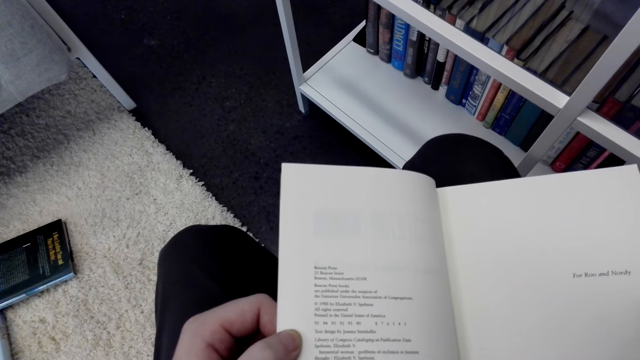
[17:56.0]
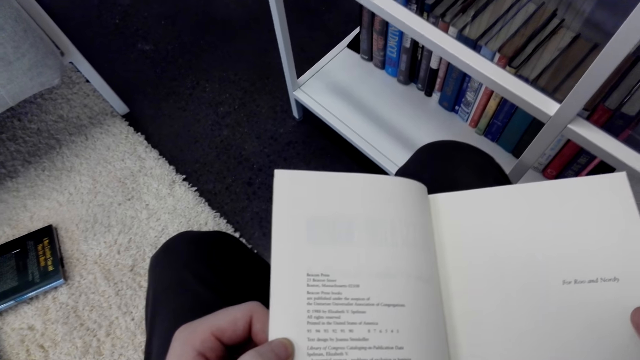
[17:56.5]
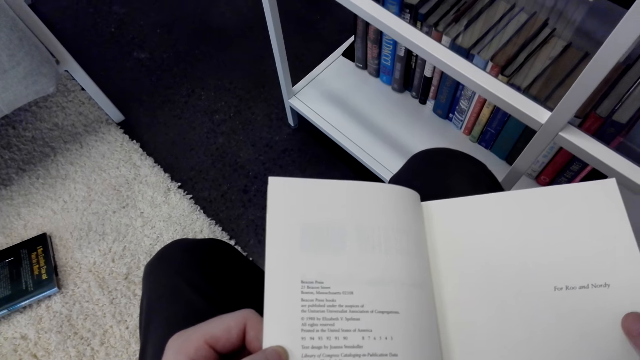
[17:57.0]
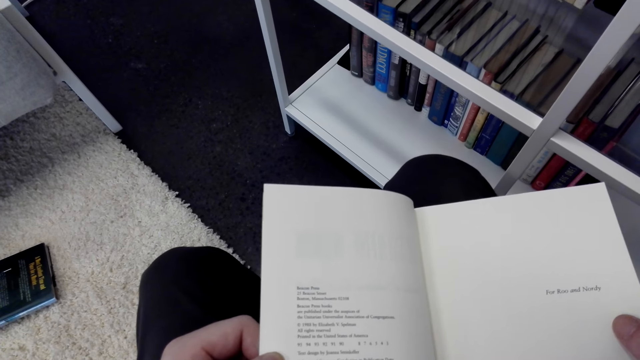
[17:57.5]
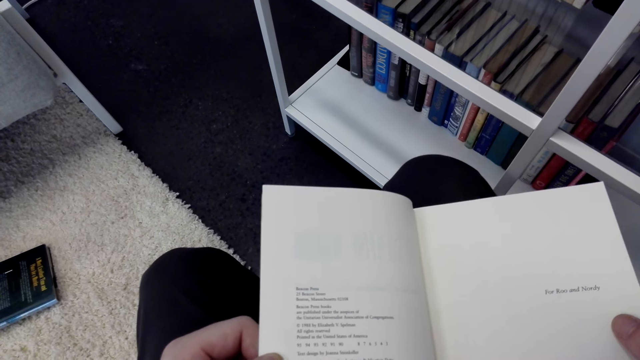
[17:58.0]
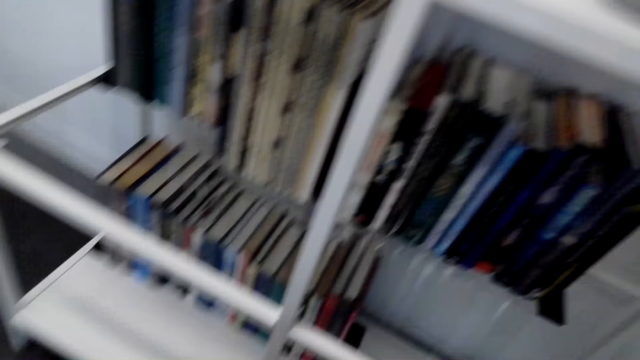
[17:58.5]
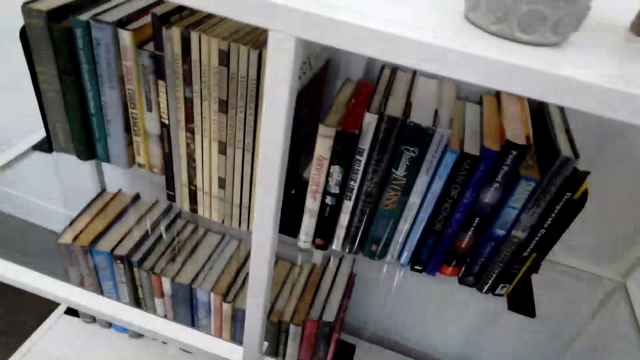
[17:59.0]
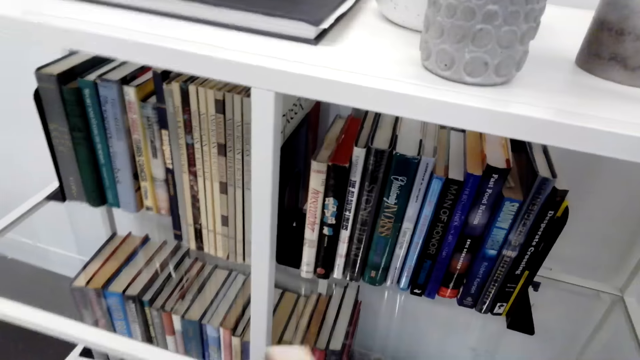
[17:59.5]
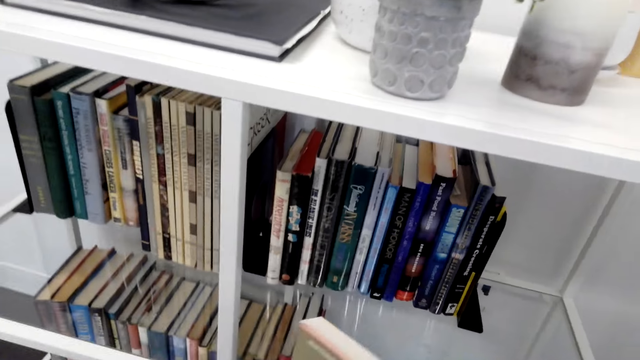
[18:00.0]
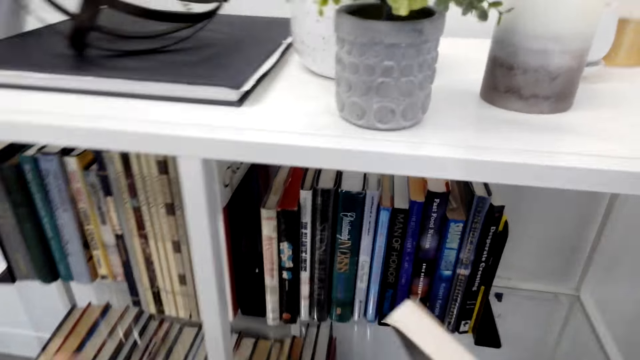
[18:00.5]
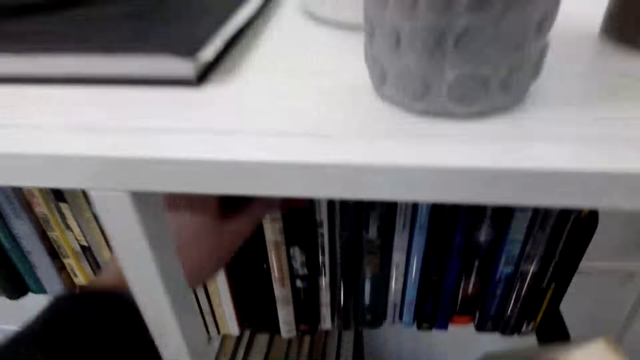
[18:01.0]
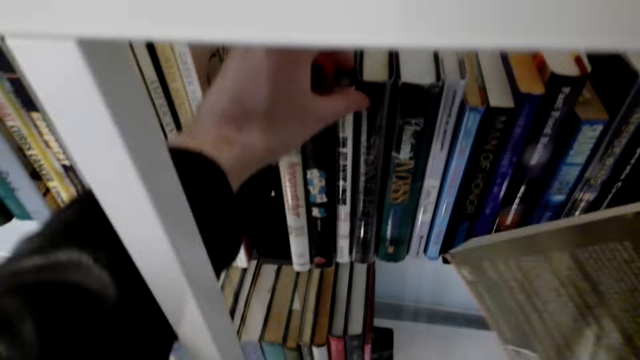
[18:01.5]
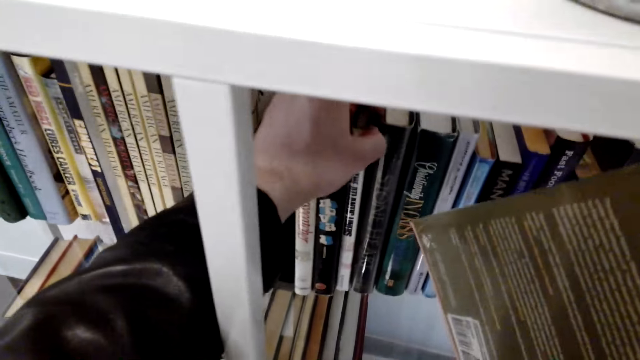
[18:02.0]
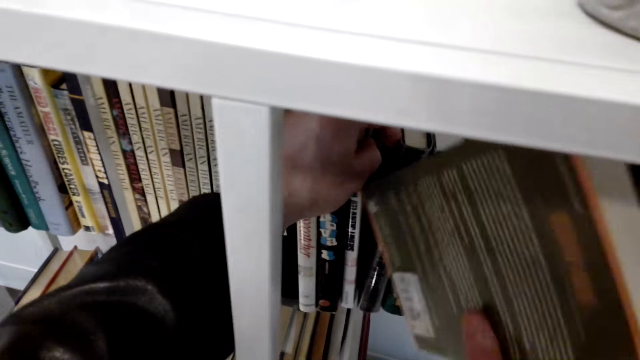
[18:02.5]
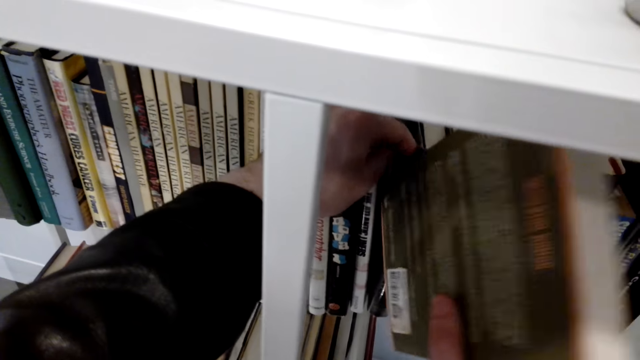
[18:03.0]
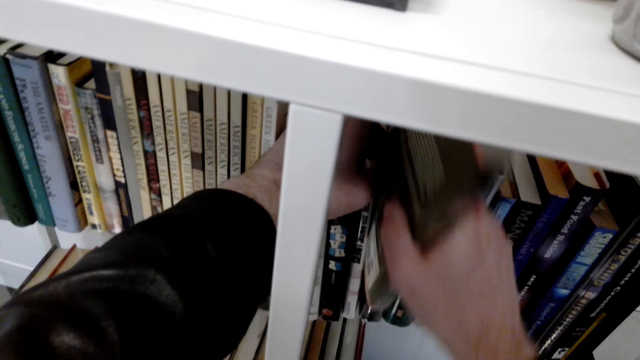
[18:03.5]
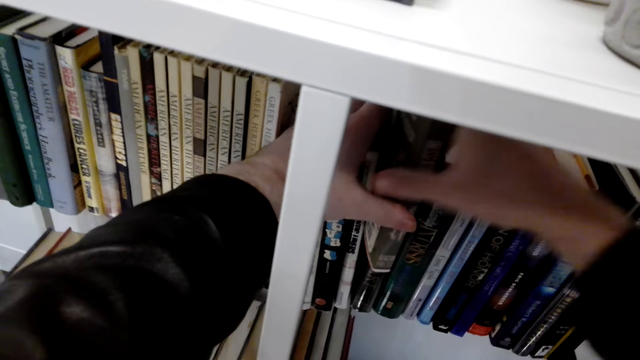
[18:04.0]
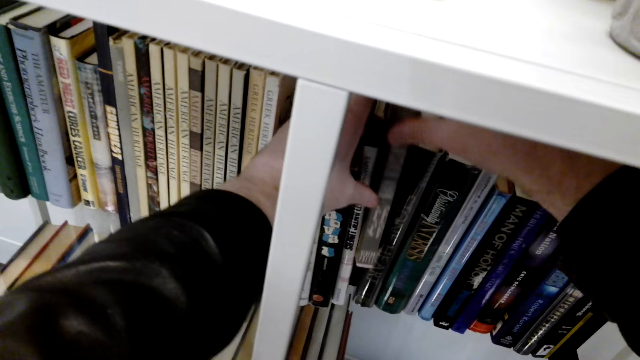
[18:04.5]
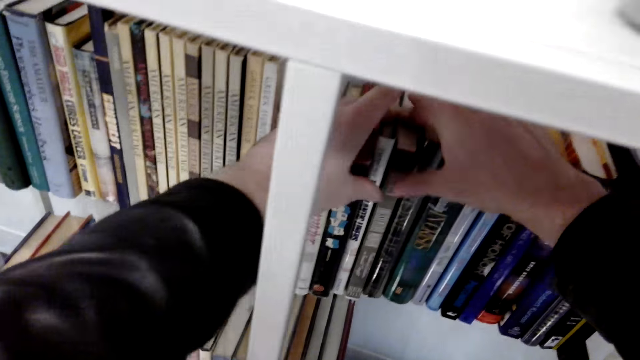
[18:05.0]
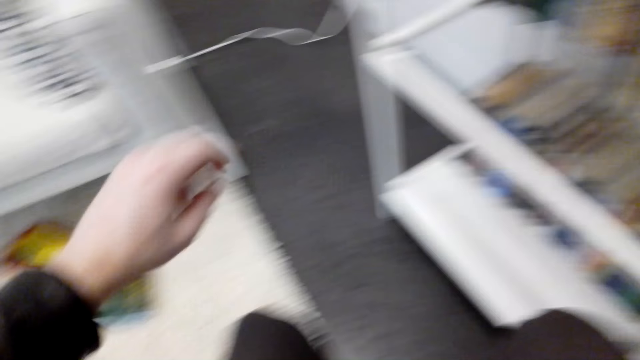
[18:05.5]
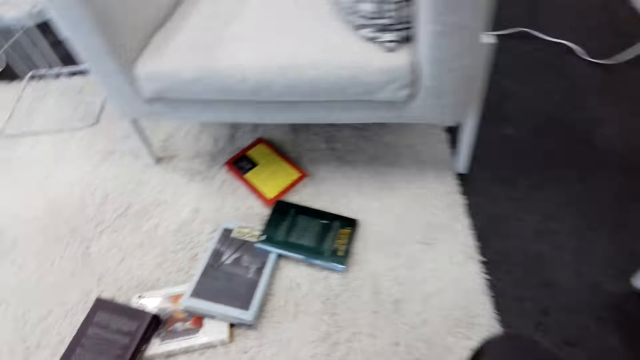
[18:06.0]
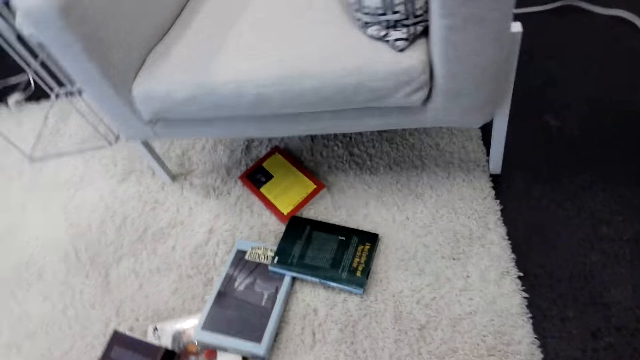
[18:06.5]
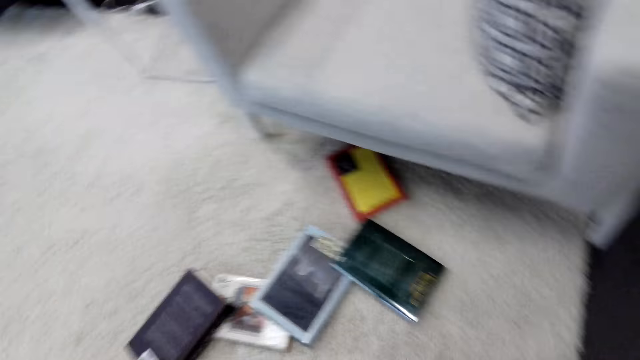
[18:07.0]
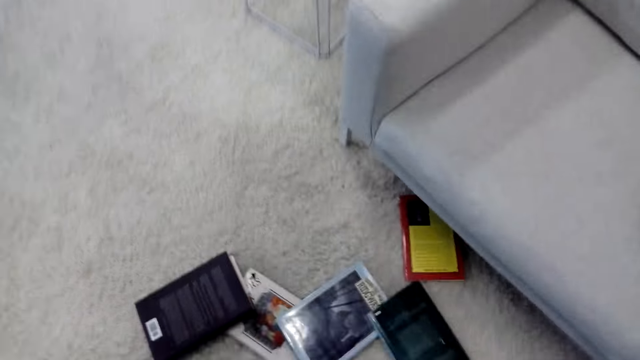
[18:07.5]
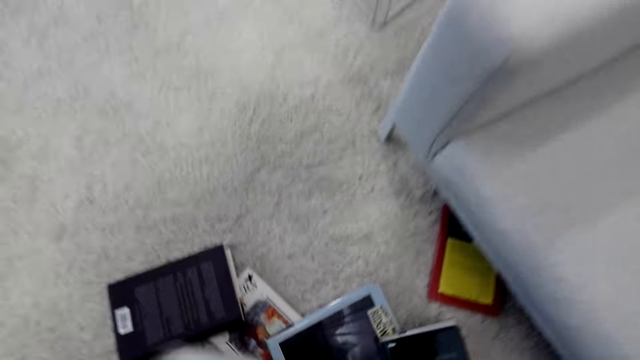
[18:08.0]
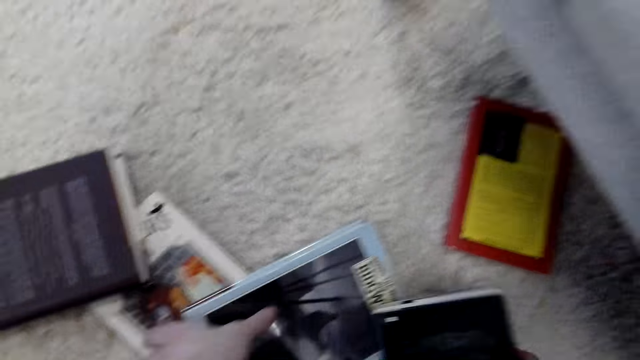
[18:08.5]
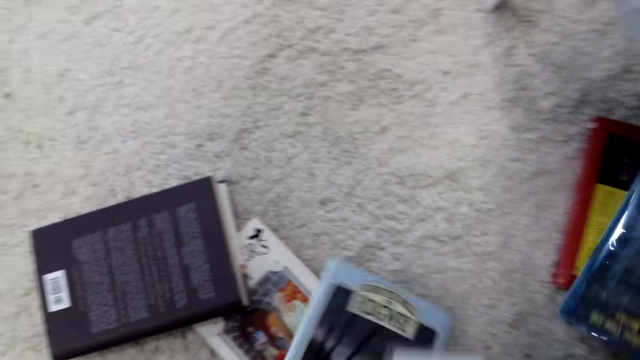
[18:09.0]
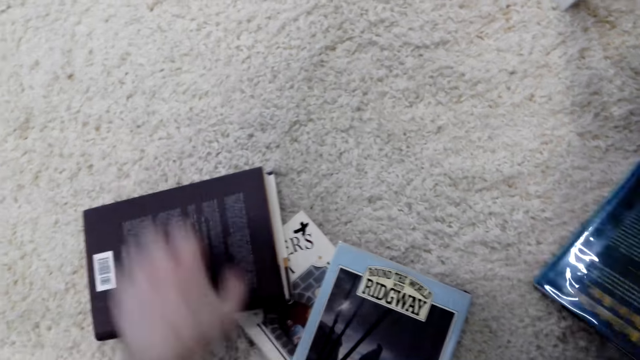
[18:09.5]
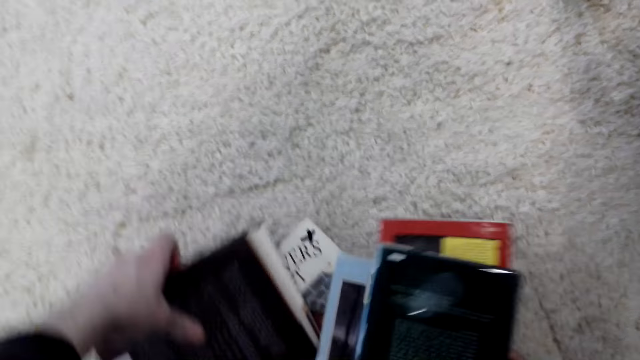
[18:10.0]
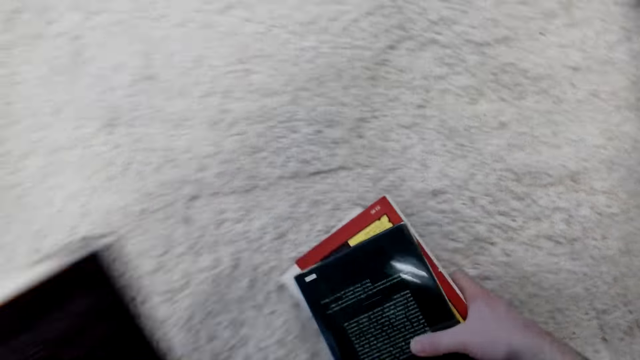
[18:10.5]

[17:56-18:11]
The camera wearer stares at the book. They put the book on the shelf. They pick up the books from the floor.

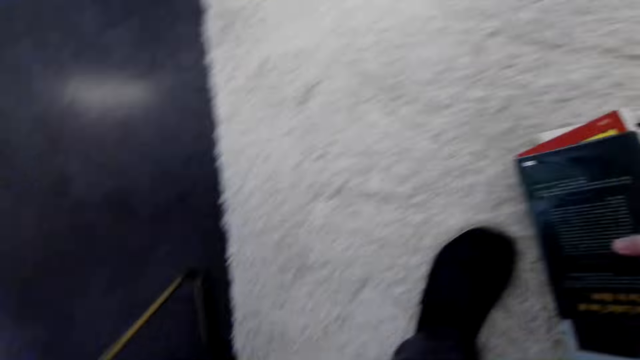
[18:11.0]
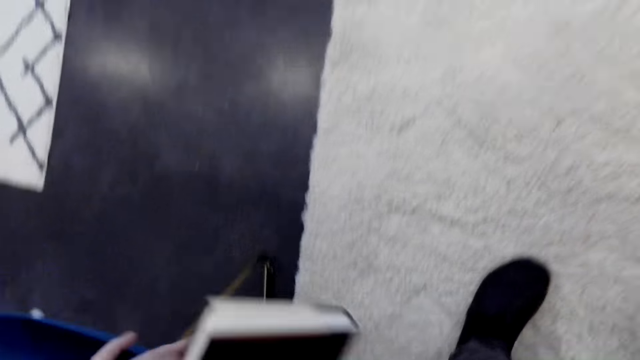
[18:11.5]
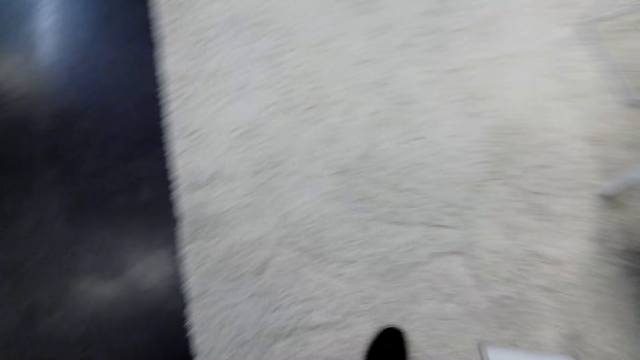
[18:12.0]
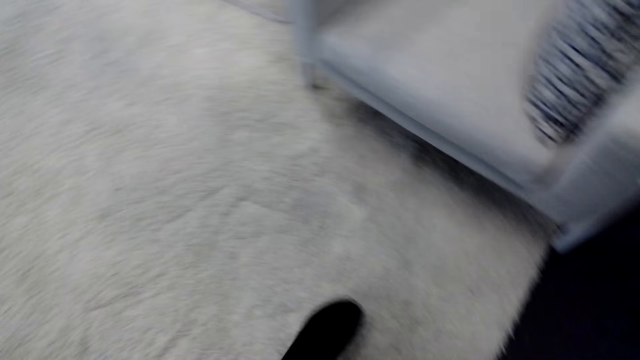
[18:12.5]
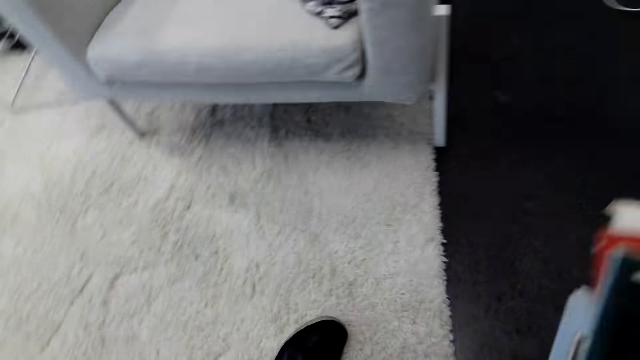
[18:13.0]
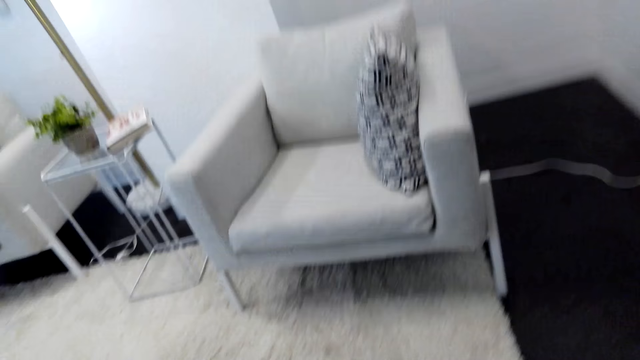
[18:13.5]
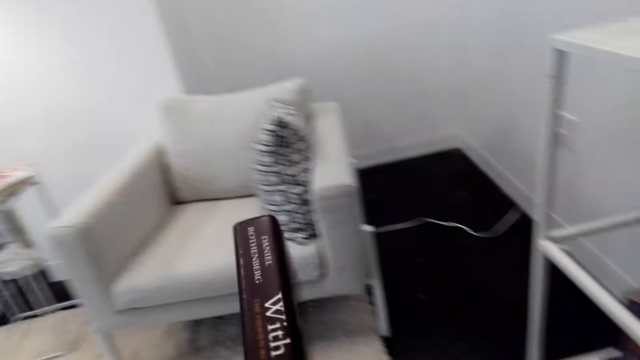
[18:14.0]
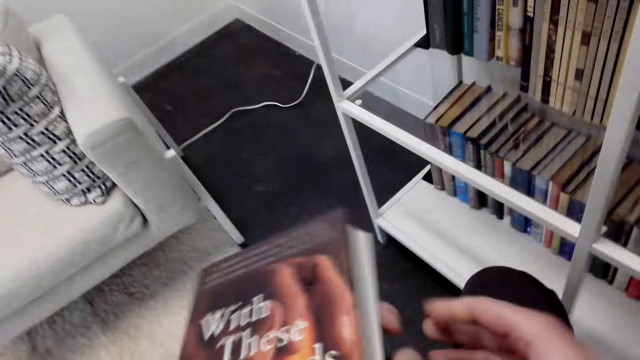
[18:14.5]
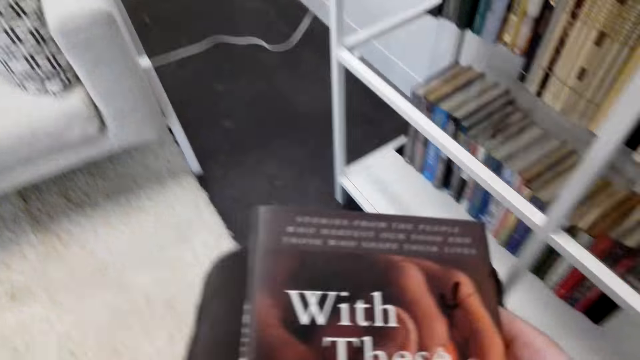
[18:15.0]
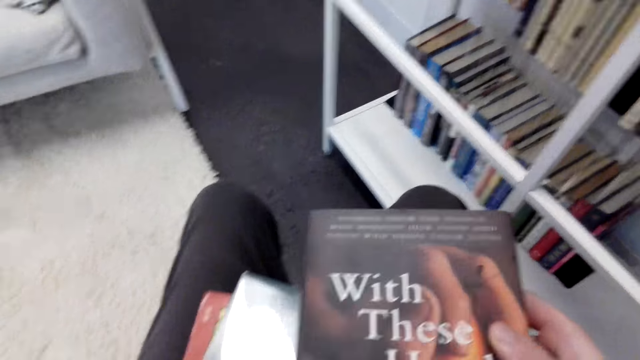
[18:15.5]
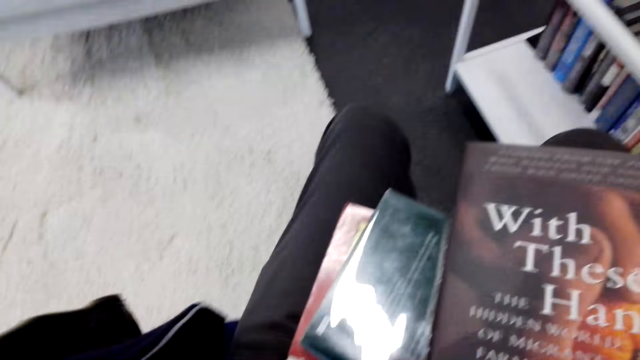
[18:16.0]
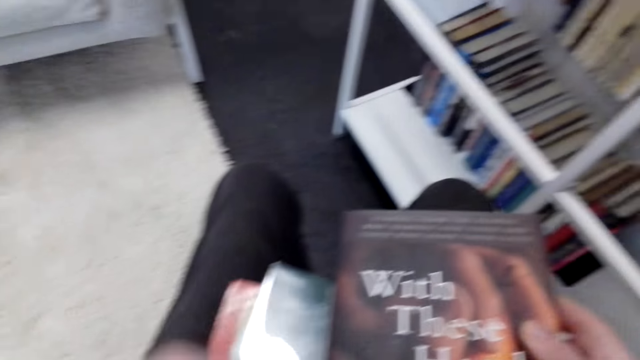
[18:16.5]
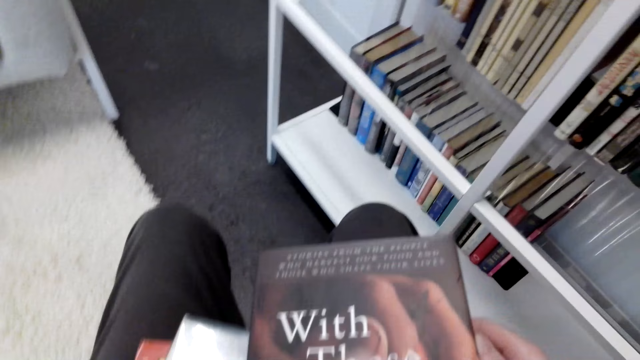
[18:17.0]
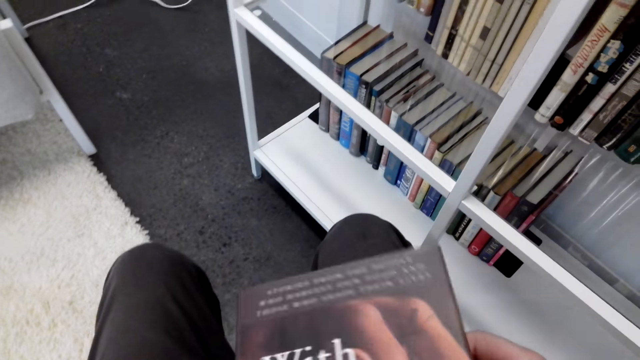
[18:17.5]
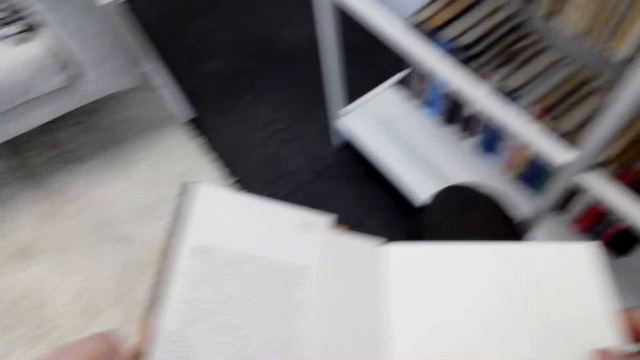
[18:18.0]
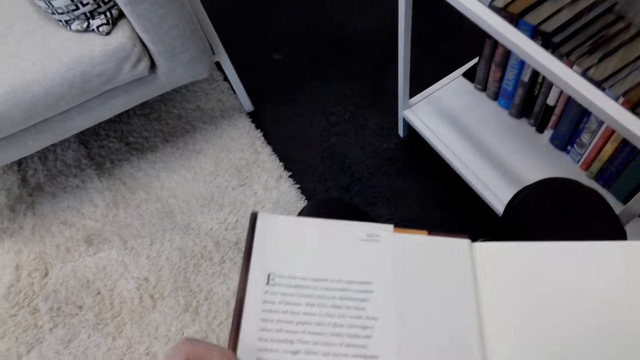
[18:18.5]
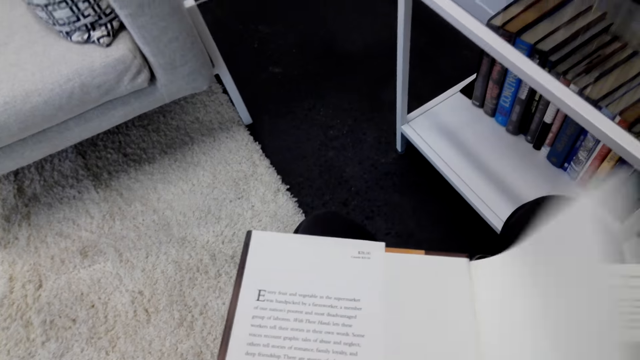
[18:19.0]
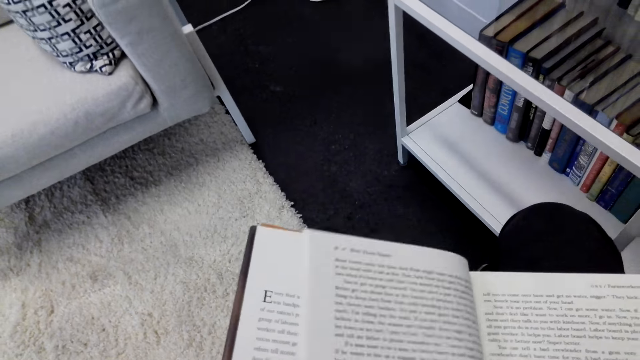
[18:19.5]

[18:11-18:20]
The camera wearer opens the pages of the book.
